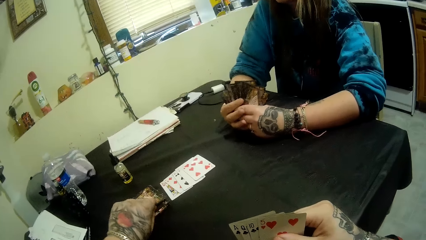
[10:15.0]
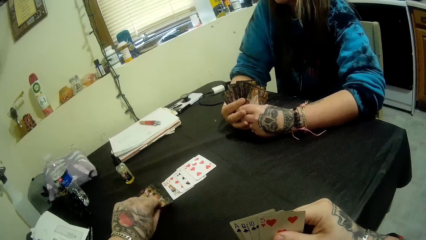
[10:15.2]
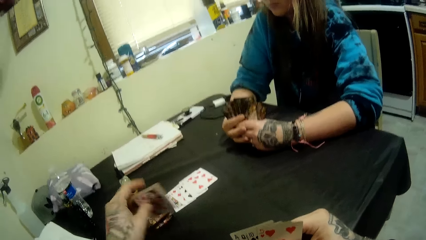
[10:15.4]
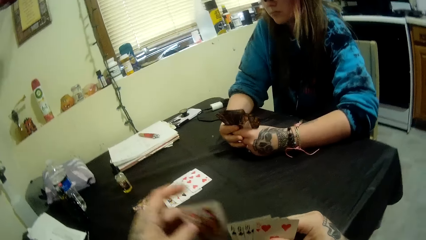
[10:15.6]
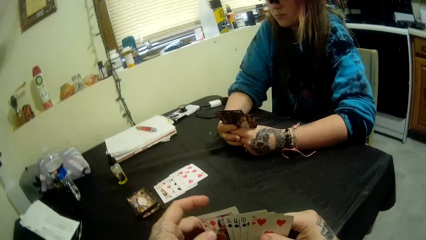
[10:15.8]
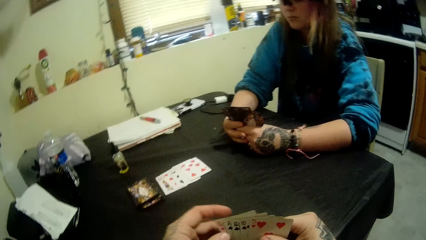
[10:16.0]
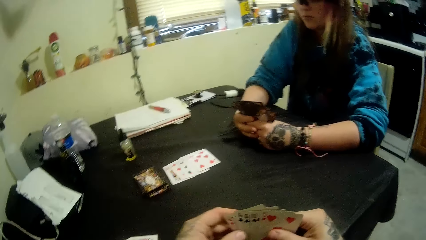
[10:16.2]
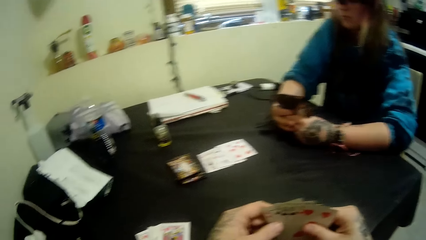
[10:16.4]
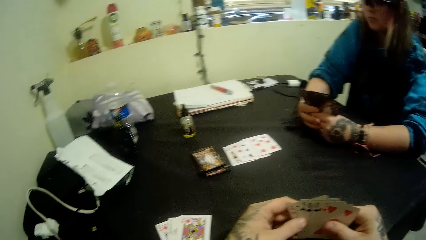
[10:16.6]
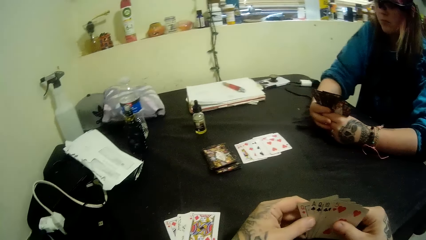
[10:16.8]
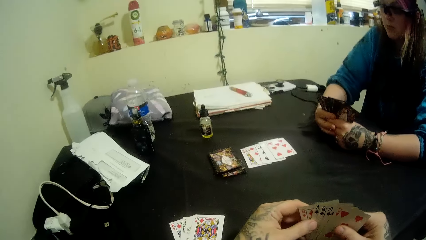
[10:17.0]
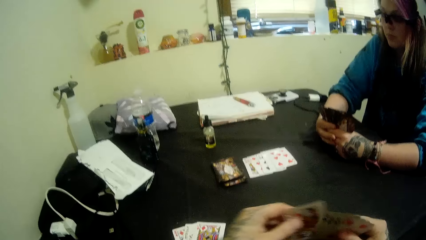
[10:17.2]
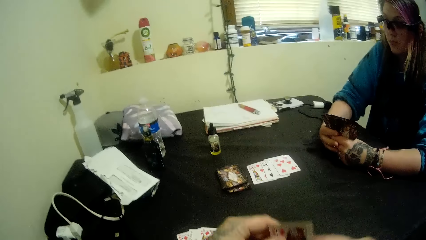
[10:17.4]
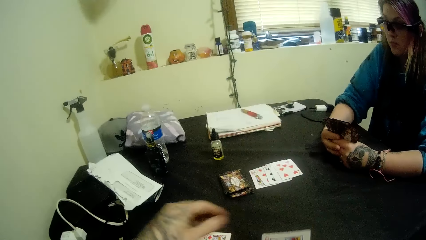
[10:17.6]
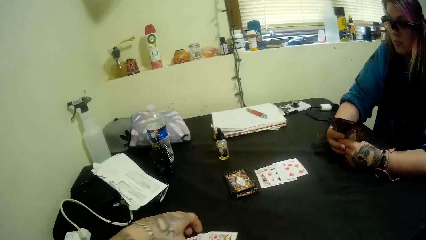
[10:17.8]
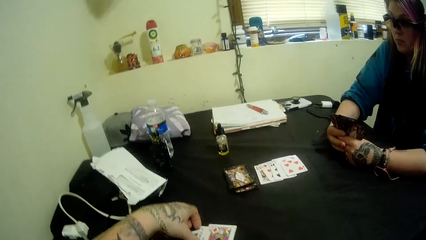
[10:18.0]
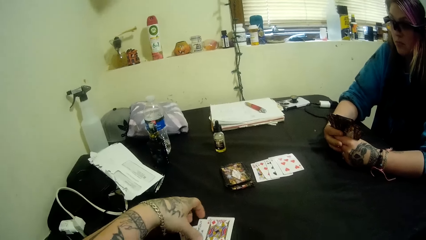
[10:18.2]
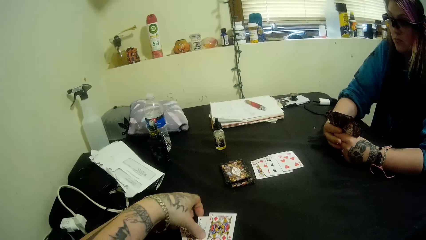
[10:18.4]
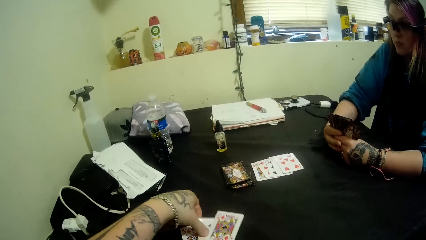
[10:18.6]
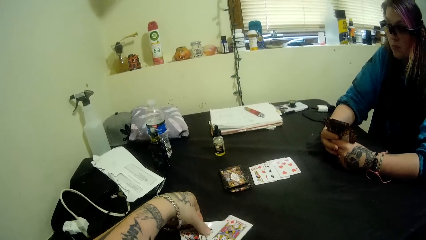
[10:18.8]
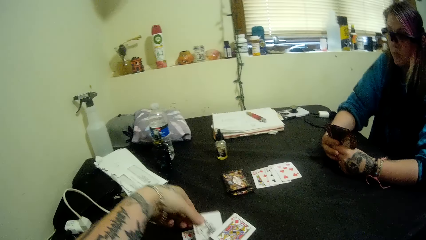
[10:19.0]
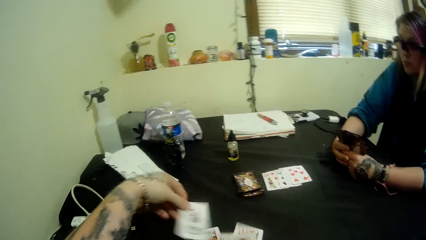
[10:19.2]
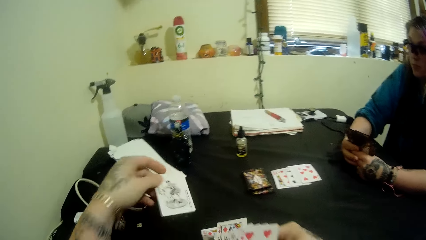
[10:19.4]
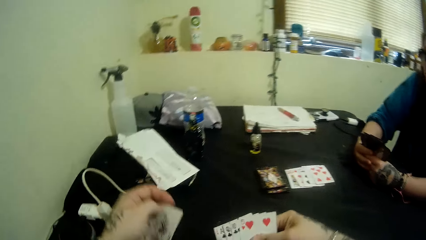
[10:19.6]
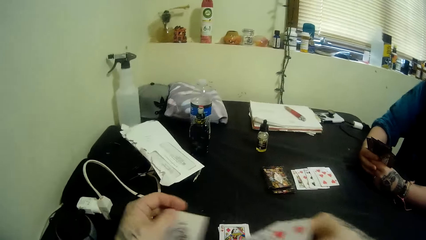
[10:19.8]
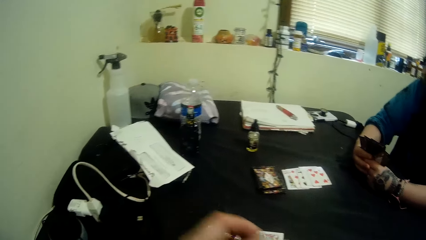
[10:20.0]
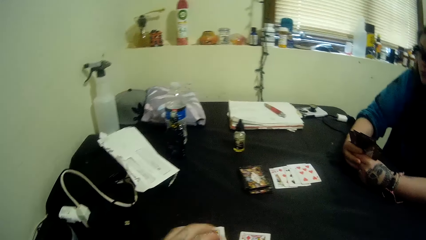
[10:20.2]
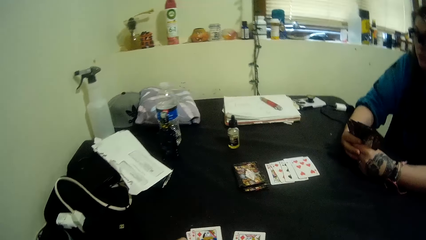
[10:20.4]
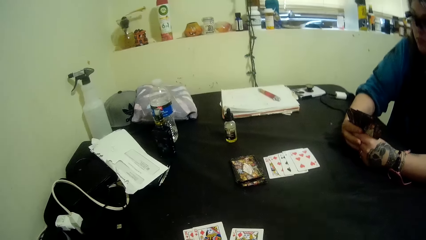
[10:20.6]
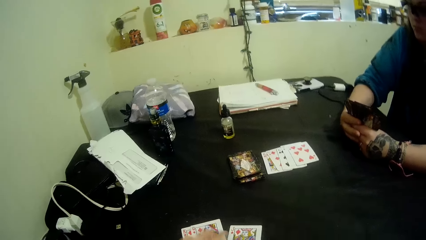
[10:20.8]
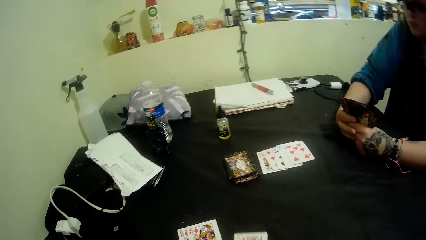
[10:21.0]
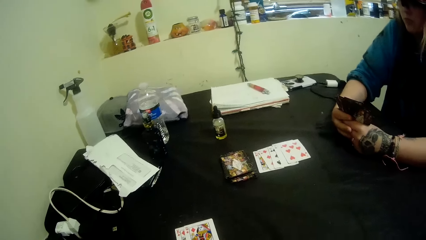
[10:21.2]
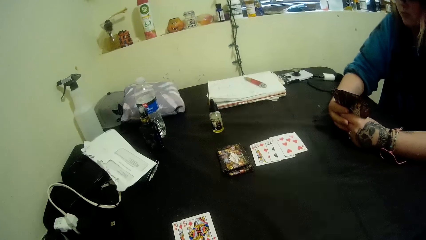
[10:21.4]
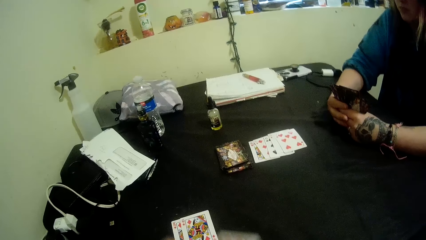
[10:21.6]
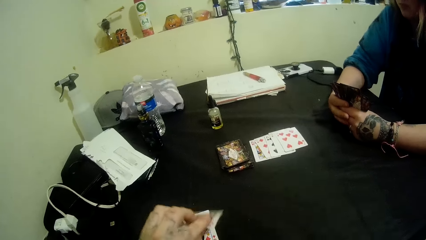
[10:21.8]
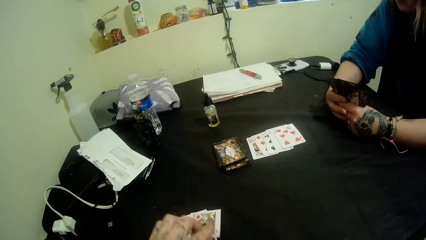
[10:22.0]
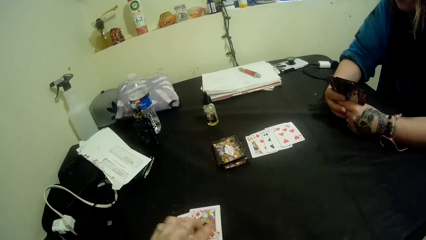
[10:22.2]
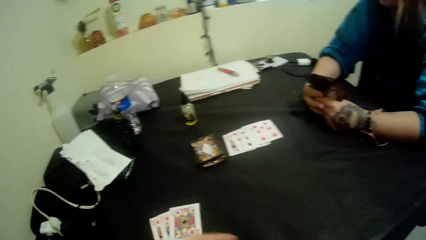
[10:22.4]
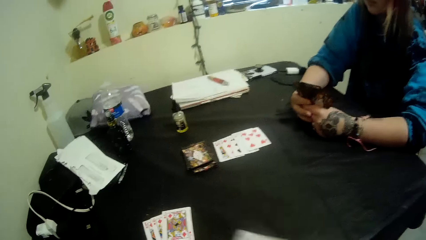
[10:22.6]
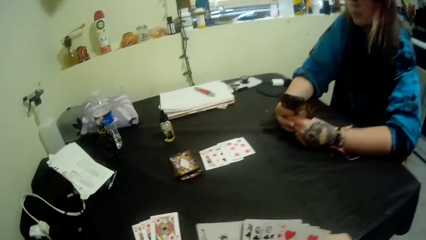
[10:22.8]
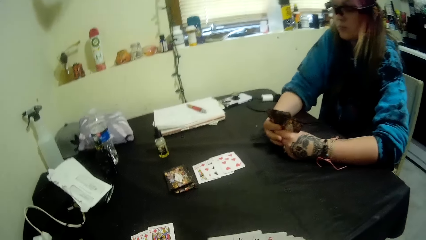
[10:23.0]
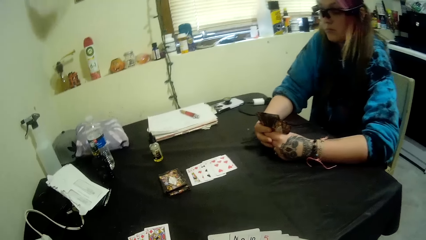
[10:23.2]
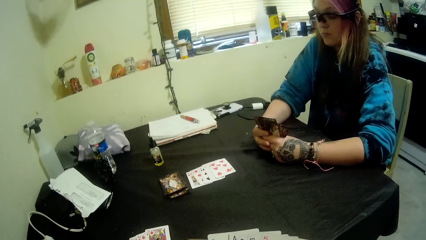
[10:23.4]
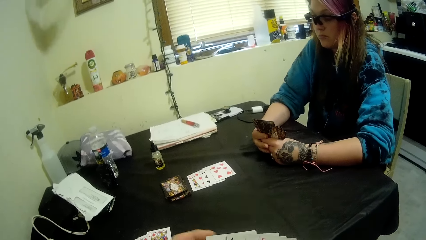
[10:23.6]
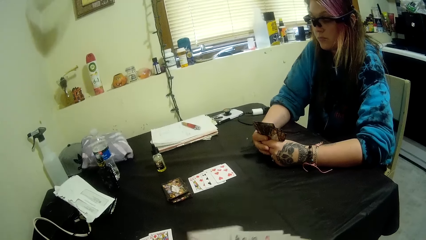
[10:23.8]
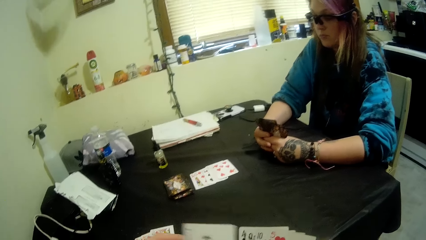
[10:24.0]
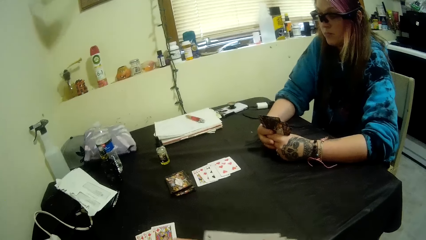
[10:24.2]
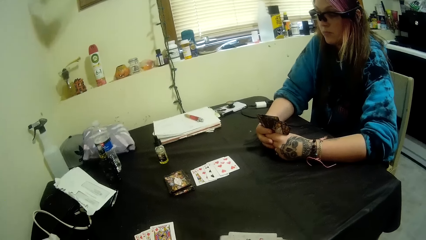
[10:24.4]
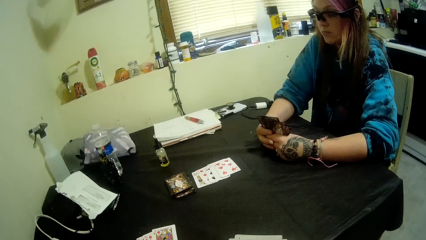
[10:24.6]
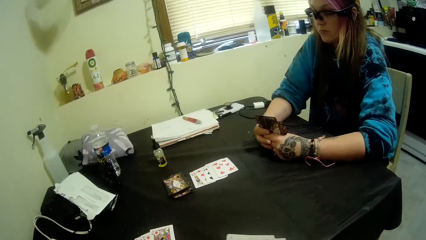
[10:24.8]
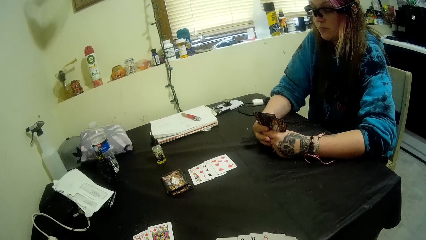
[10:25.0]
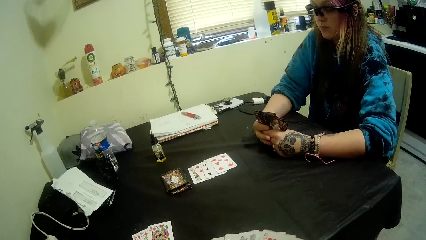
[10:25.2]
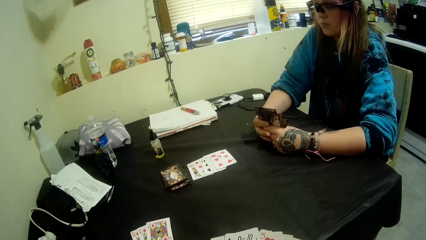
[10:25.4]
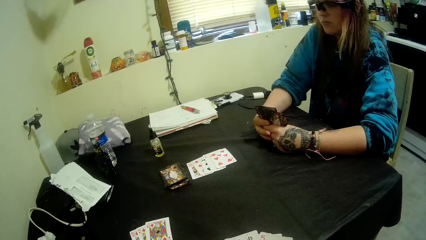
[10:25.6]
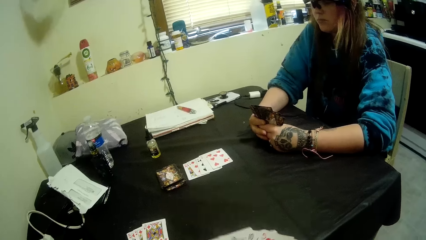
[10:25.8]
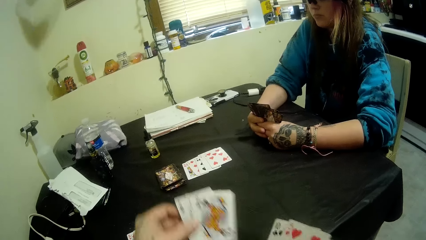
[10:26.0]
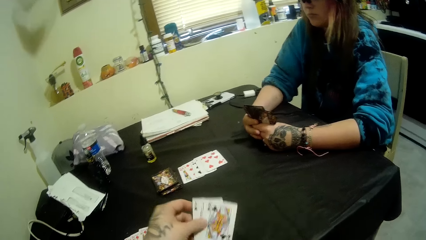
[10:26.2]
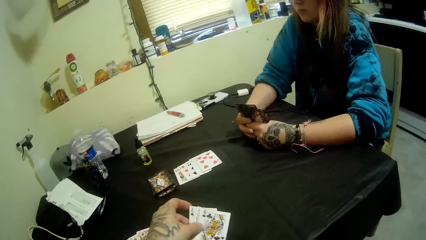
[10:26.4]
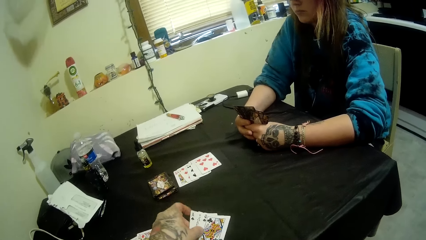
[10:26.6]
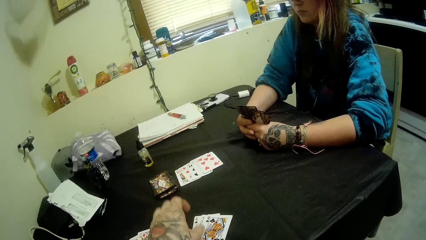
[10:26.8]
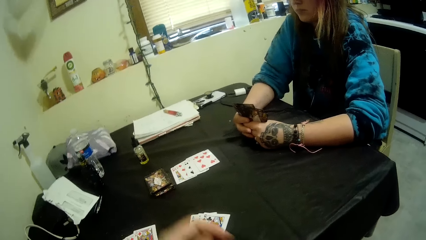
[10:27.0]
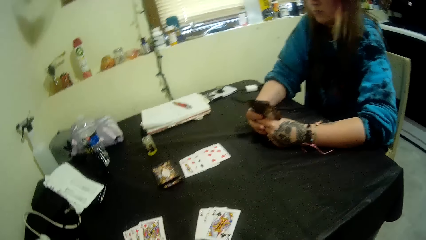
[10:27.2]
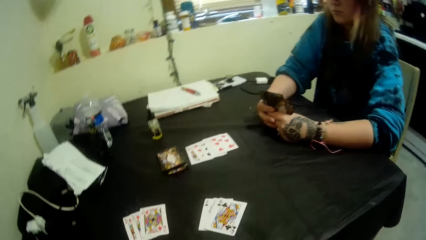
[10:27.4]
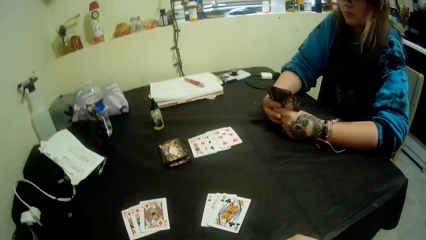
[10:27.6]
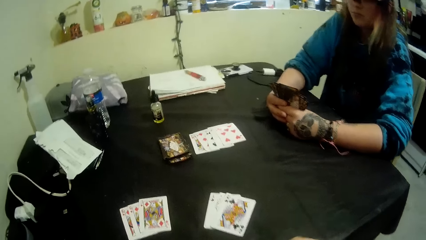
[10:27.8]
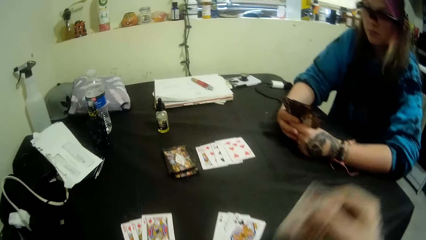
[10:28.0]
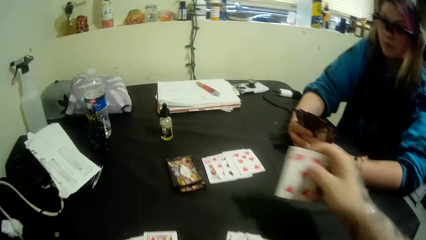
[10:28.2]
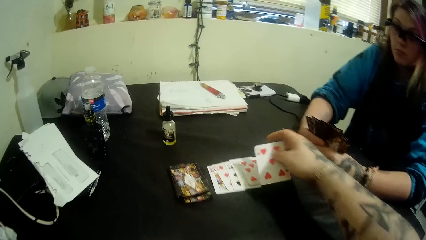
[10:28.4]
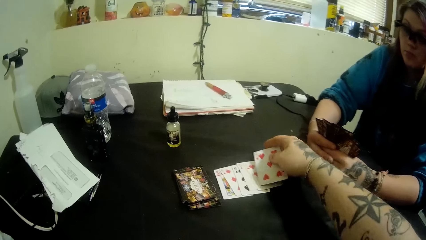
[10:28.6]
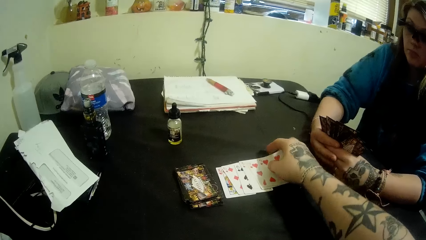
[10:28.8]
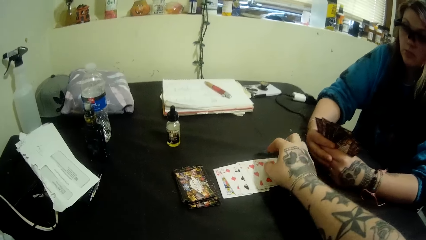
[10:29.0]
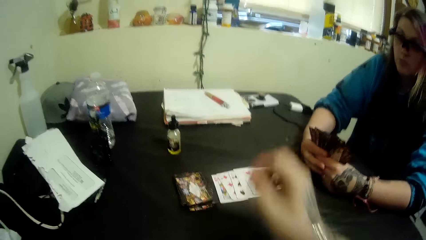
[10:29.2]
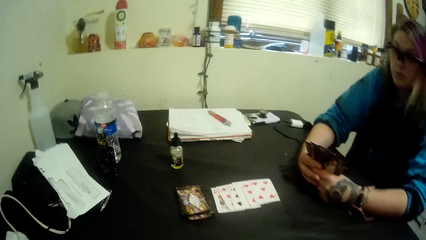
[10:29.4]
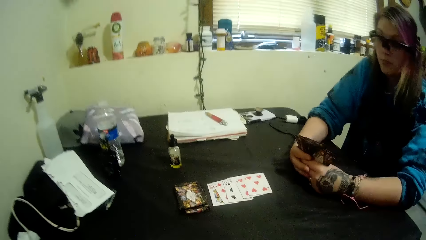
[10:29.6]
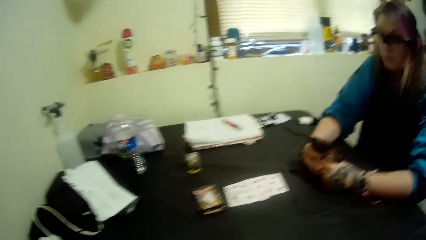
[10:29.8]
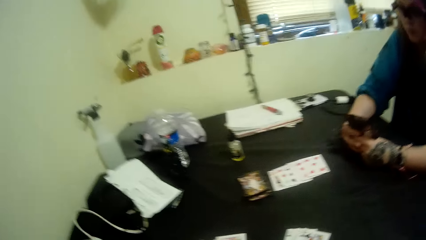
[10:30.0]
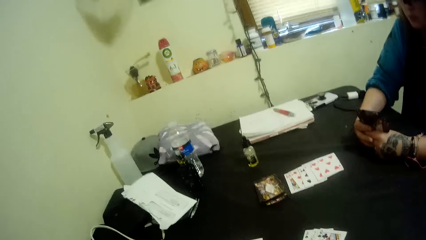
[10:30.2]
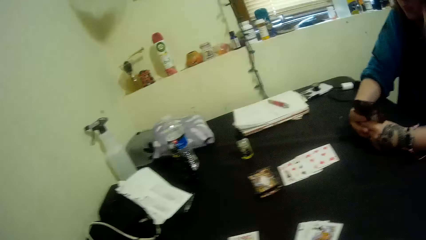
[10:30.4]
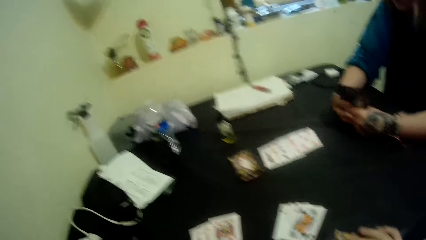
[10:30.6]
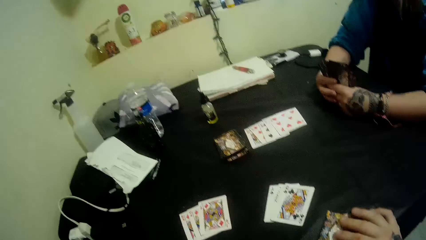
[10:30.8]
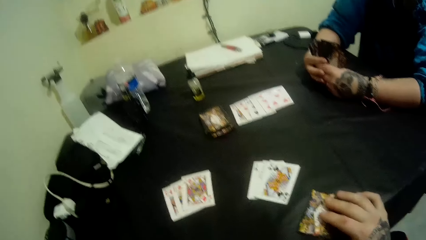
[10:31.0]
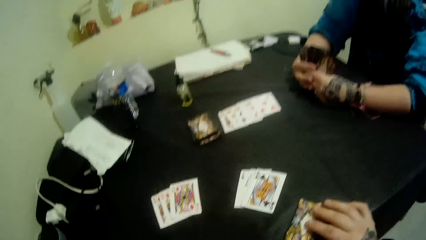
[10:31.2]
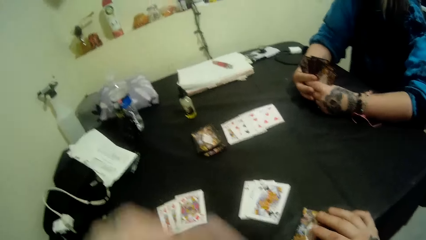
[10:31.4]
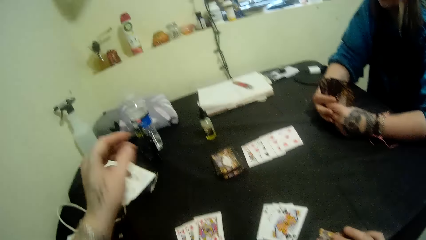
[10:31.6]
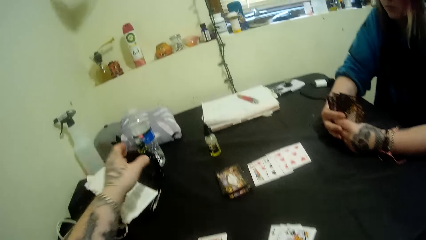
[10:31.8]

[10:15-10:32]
The camera wearer picks a card from a deck of cards on the table with his left hand. He looks at the cards. He drops down a card. He picks a card on the table with his left hand. He drops down a card. He places some cards on the table with his left hand. He puts a card on the center of the table with his right hand.
